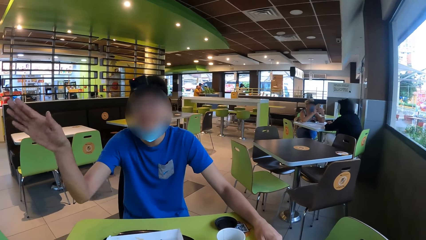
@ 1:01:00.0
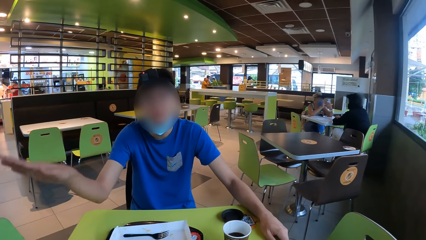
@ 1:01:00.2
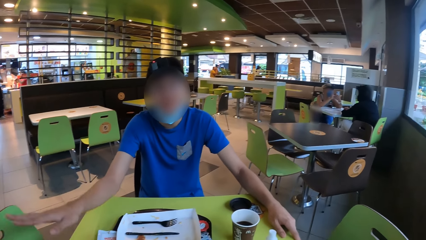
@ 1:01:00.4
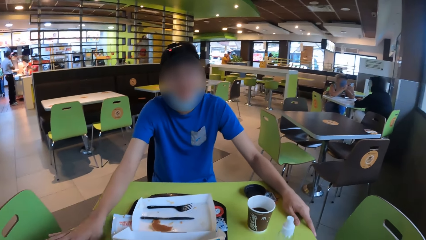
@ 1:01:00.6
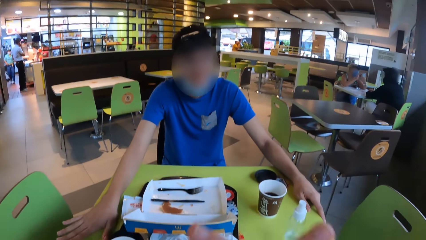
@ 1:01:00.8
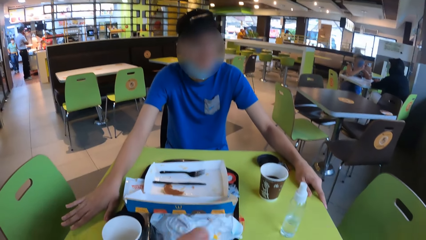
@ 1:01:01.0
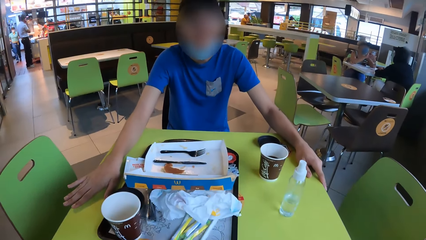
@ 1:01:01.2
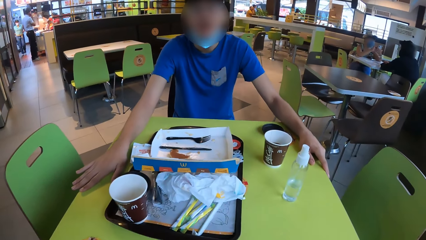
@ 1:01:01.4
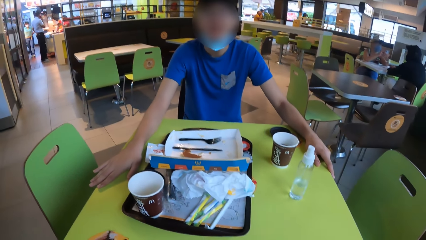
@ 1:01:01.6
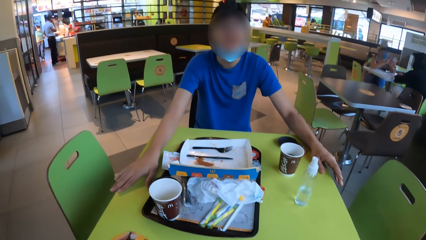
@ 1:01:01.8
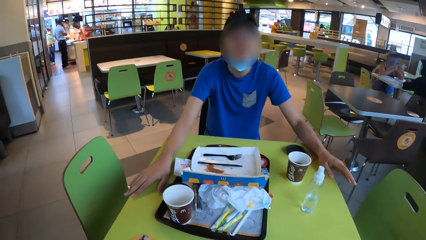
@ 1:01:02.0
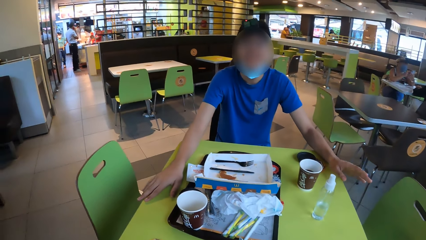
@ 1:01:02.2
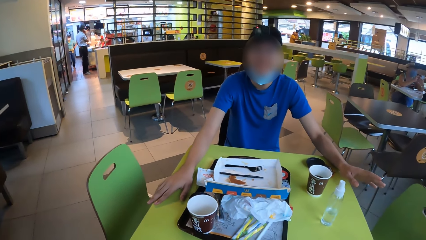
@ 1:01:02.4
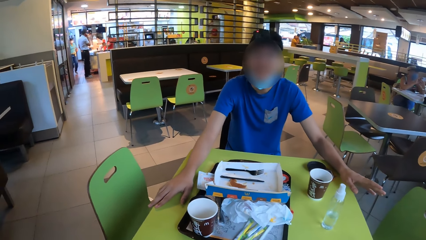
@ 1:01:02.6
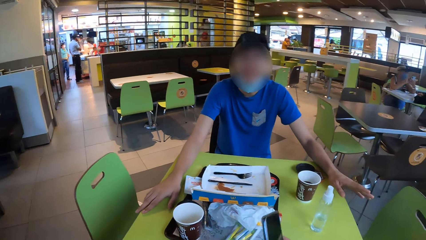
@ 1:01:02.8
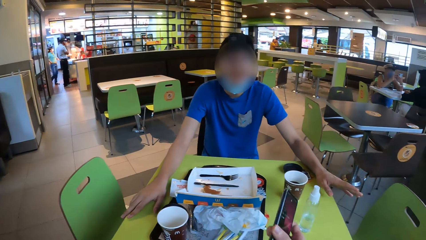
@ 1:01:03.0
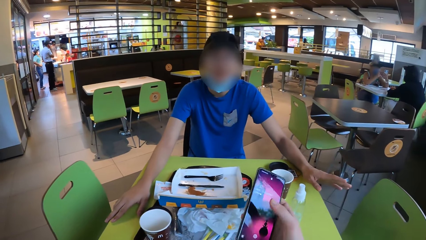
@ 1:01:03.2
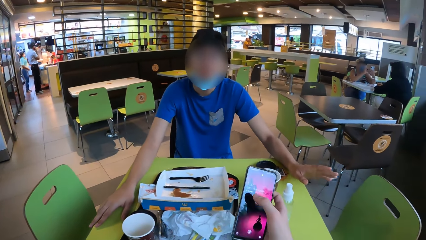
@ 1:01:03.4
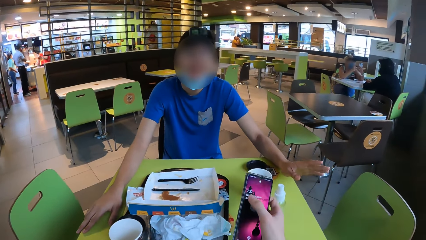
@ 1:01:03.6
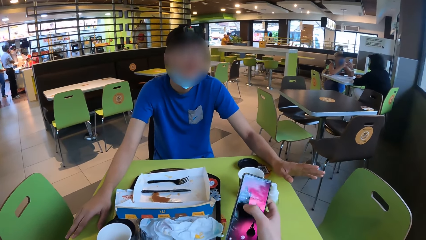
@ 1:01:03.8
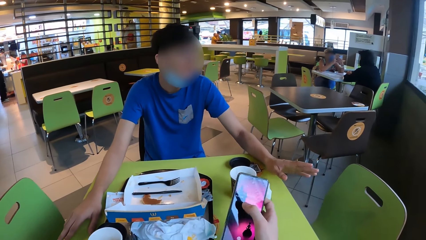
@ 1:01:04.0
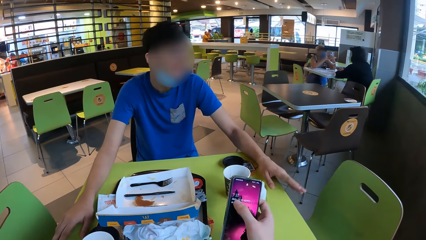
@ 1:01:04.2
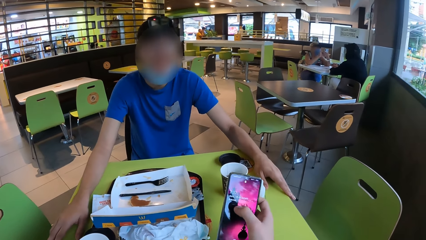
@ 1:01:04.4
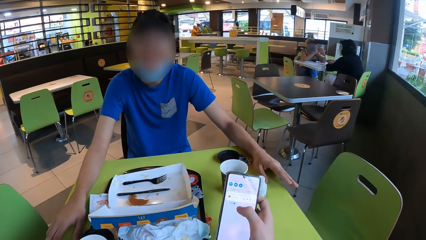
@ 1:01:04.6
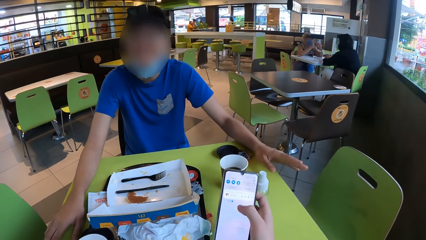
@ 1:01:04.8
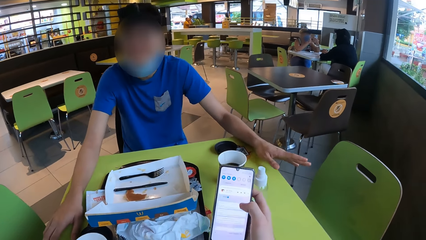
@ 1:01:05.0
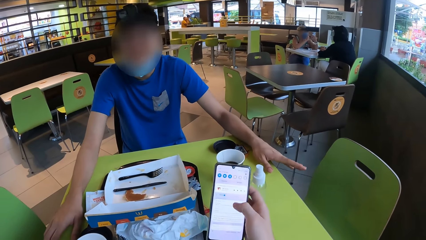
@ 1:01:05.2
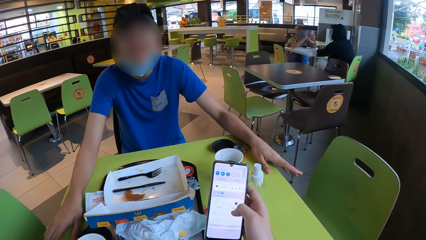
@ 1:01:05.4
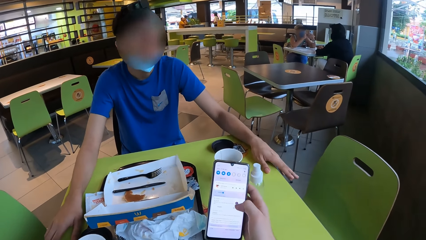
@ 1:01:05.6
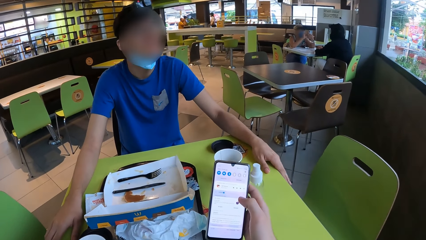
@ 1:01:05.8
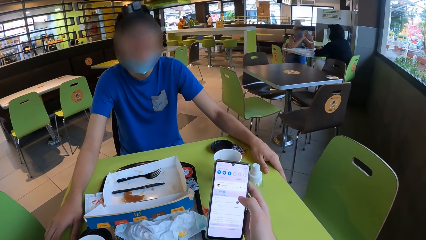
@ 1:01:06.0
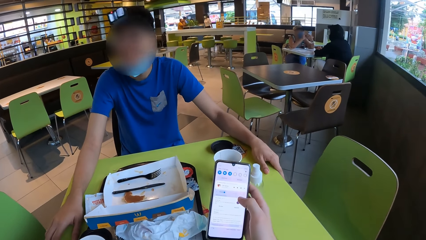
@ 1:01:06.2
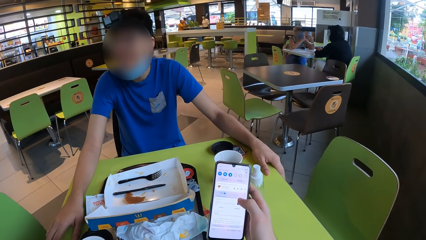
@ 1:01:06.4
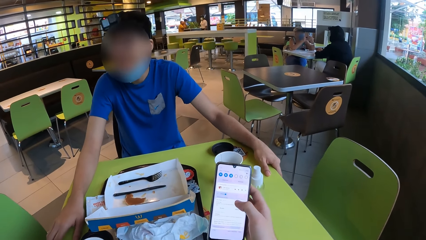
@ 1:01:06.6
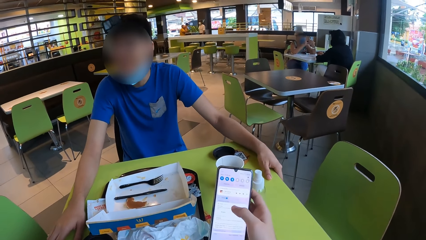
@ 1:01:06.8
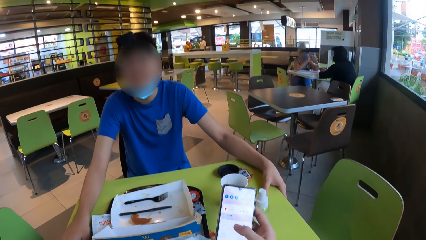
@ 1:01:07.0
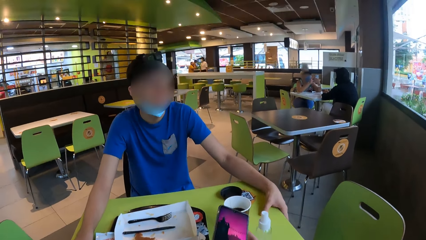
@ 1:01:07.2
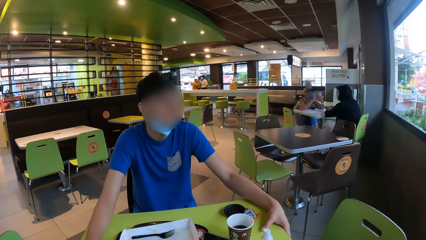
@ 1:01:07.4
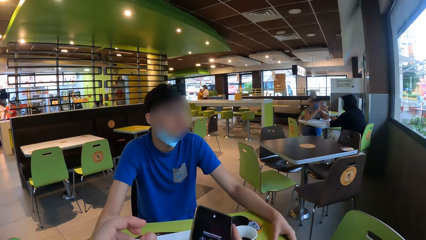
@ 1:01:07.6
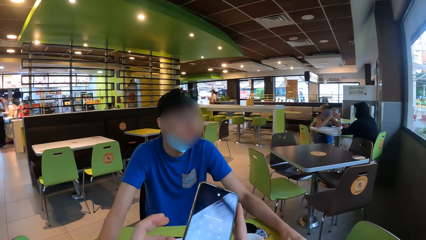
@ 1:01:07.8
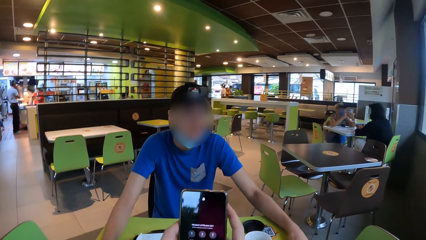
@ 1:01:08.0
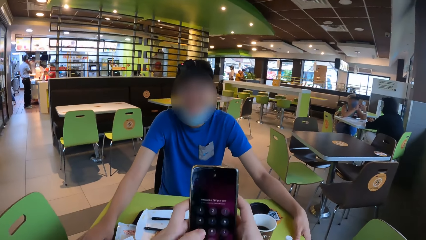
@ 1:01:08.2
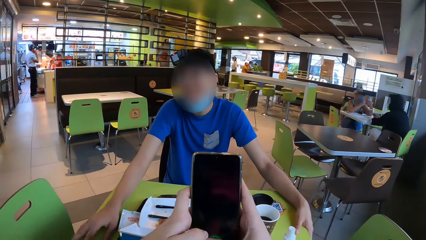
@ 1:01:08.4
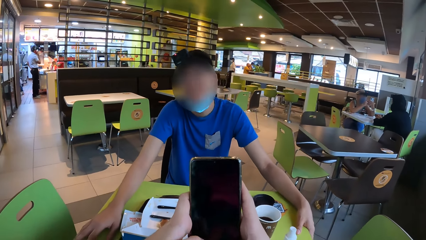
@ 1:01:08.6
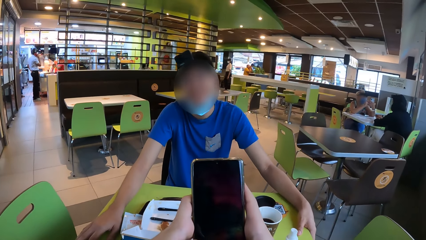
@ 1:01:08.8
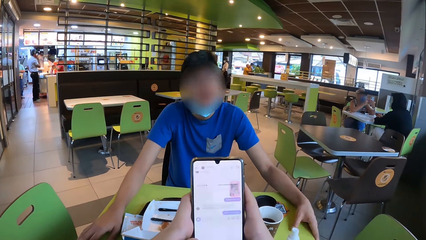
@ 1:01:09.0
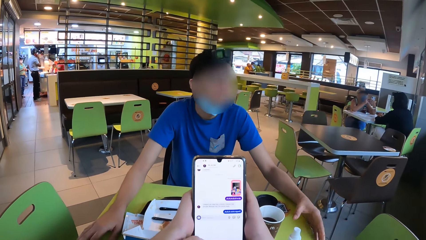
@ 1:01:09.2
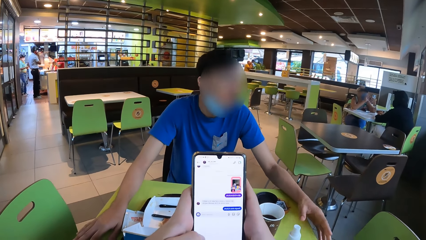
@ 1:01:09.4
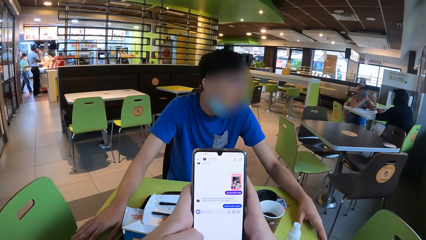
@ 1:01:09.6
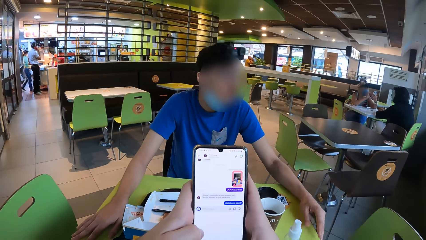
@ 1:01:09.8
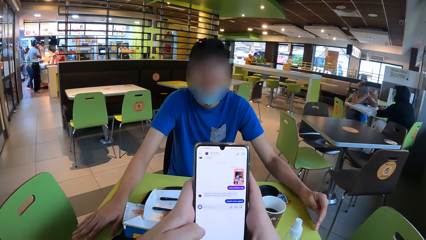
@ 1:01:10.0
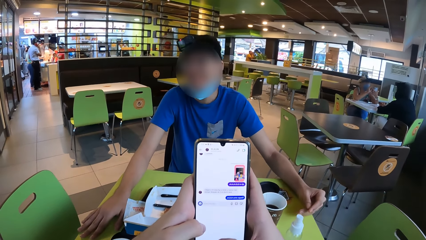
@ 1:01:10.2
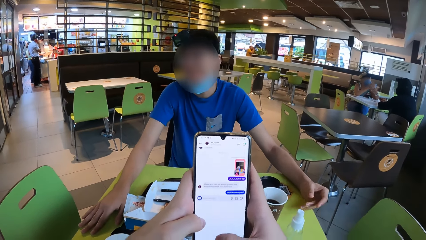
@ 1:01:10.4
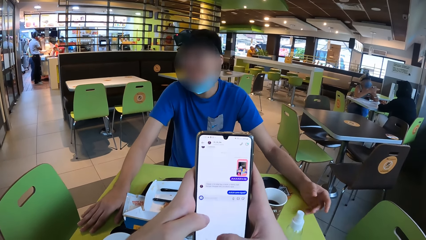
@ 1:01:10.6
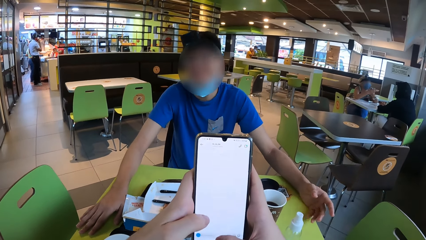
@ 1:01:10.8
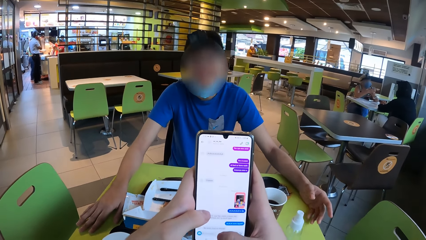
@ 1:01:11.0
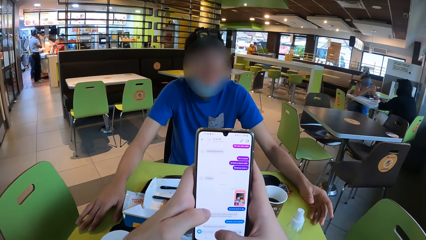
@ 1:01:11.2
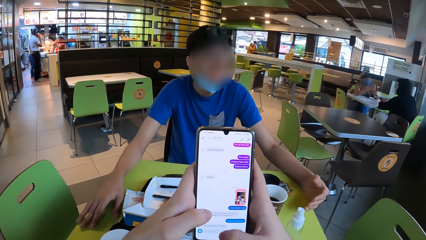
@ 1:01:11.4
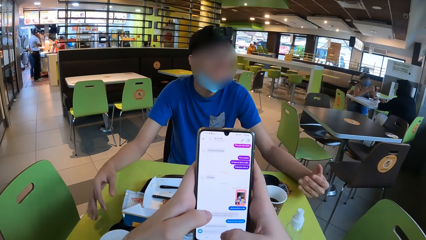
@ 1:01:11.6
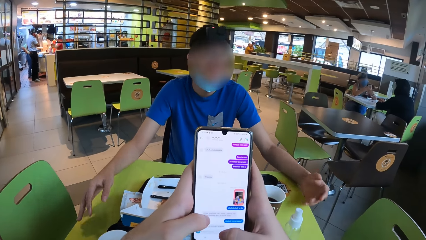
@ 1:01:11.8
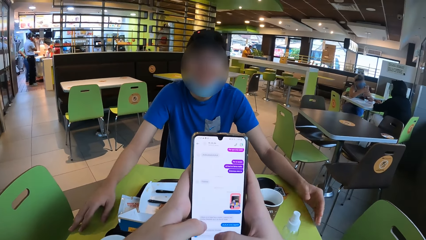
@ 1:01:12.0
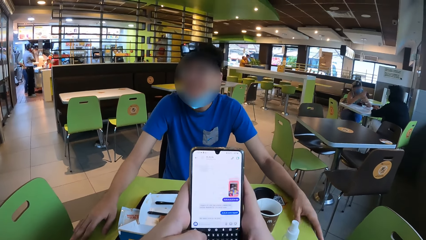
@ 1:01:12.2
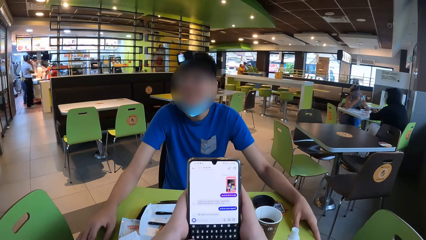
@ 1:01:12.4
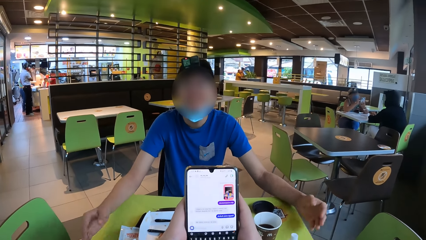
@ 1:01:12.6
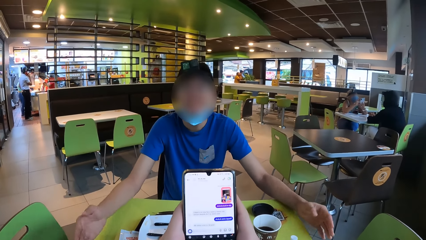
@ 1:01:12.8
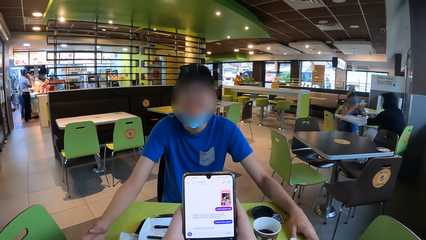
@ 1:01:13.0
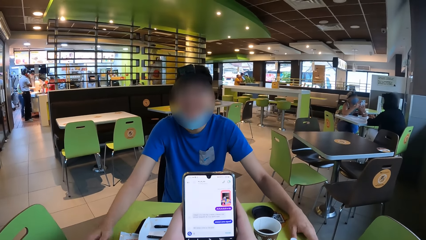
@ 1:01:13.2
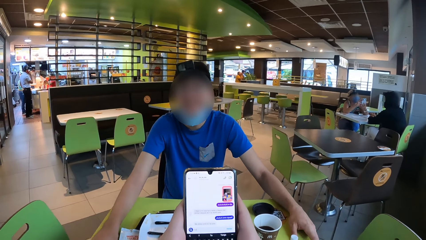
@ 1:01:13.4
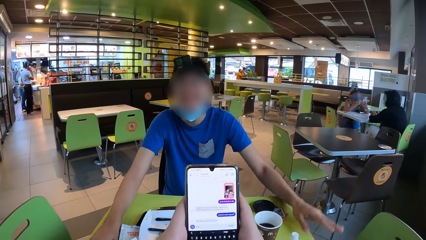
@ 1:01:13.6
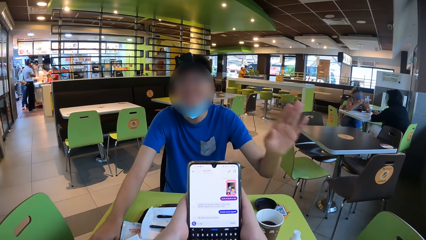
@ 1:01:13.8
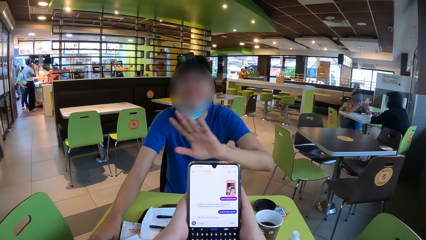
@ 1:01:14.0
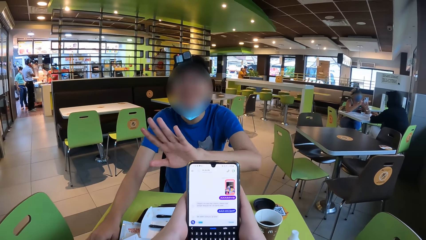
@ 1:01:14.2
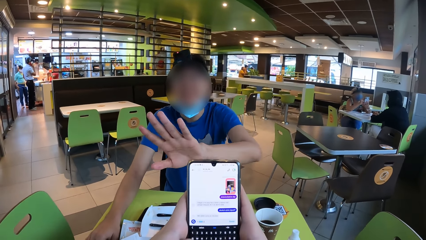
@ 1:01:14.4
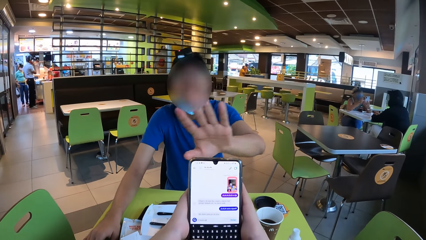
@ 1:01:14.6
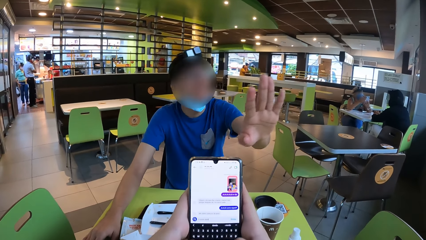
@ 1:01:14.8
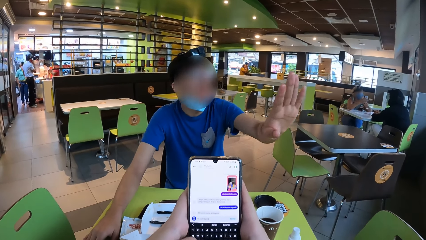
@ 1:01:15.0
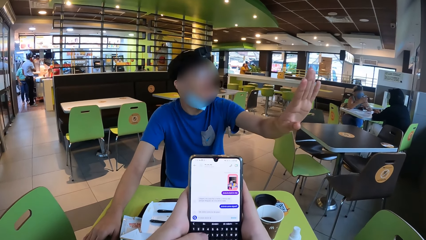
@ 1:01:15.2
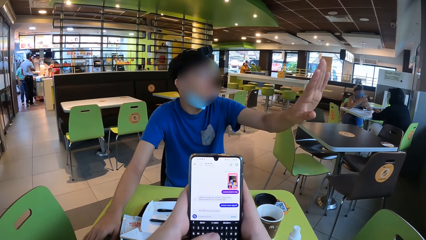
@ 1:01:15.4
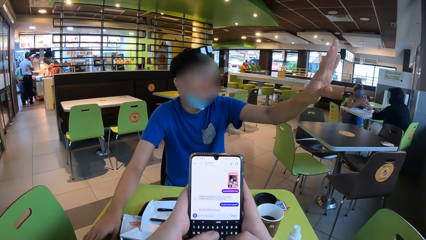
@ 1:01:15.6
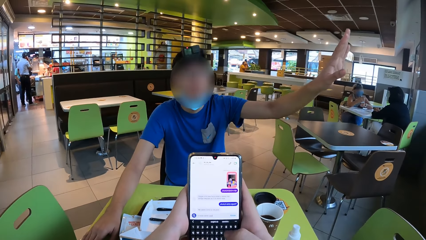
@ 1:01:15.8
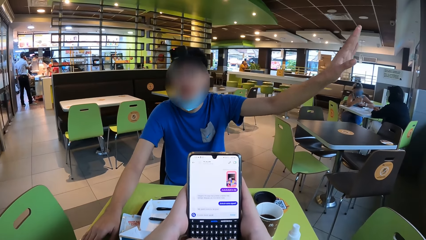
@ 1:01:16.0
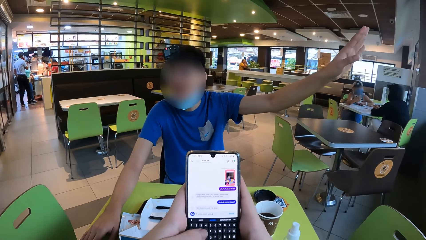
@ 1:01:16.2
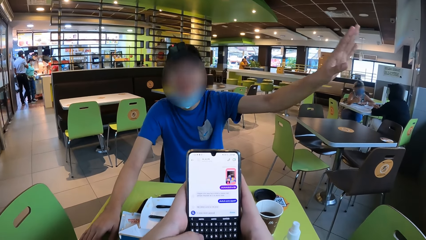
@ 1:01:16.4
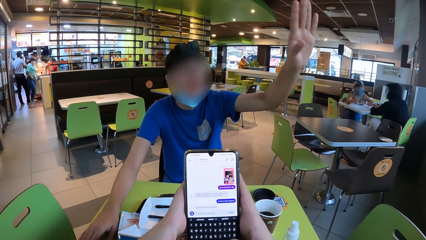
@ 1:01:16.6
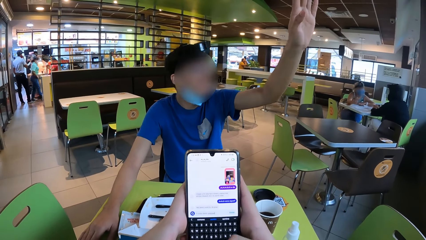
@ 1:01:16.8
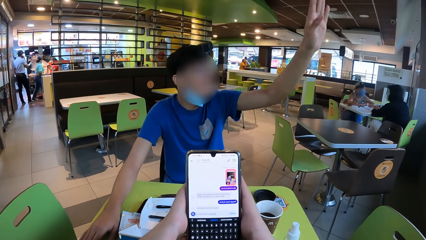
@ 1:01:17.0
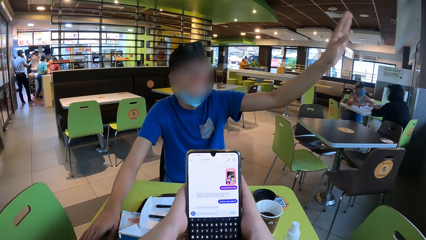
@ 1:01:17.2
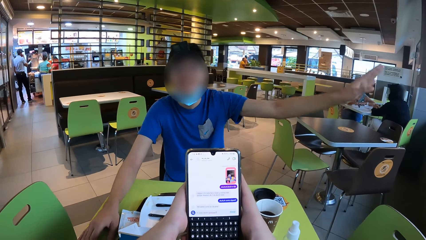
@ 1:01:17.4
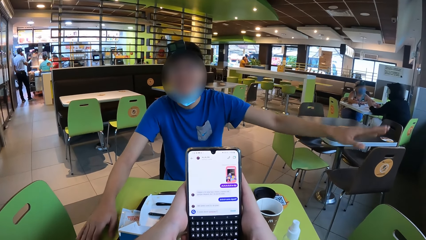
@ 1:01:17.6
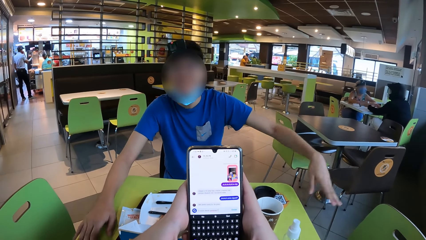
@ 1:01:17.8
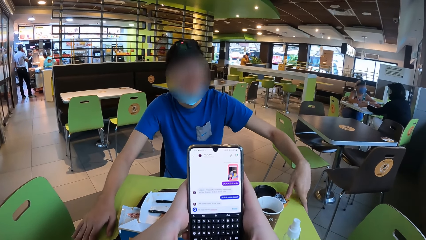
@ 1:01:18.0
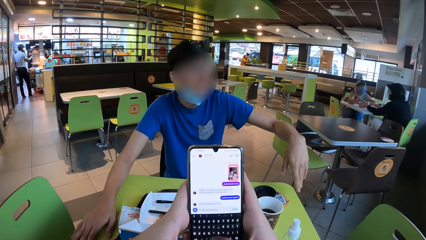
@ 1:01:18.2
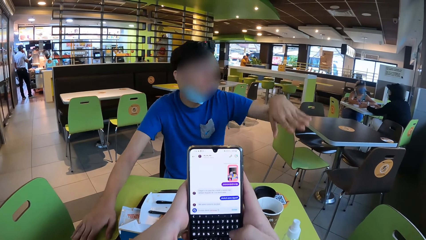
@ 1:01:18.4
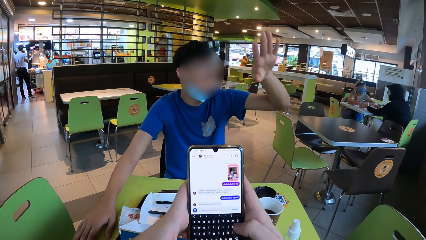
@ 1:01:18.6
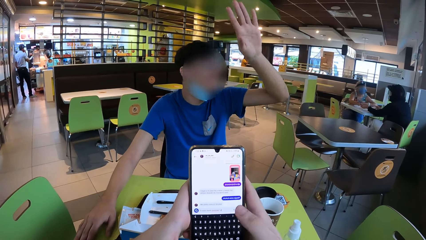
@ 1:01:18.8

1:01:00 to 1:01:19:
A man gestures his hand. He holds the table and pulls his hand off the table. The camera wearer operates the phone with his hand. He holds the phone with both hands. He operates the phone with his hands. The man gestures his hand. The camera wearer operates the phone with his hands. The man gestures his hands, holds the table with both hands, gestures his hands, holds the table with both hands, pulls his hand off the table, and gestures his hand. The camera wearer operates the phone with his hands.
